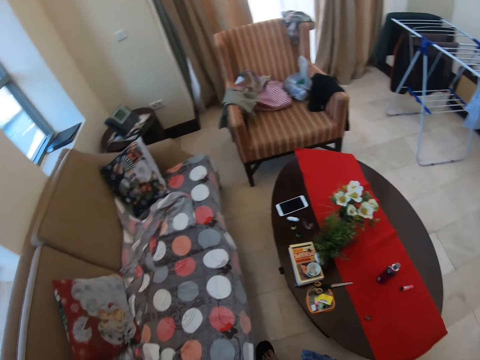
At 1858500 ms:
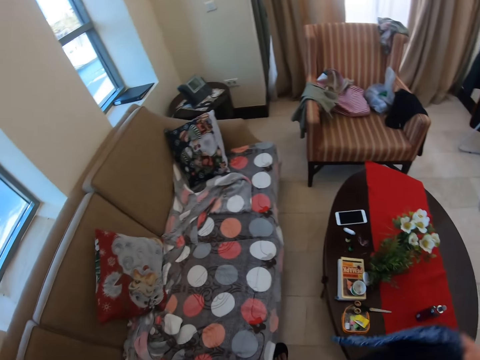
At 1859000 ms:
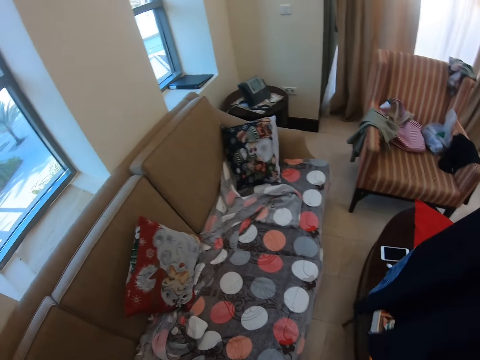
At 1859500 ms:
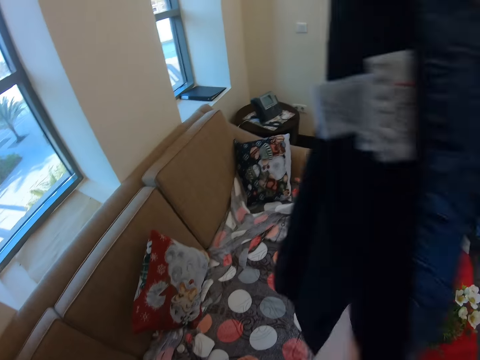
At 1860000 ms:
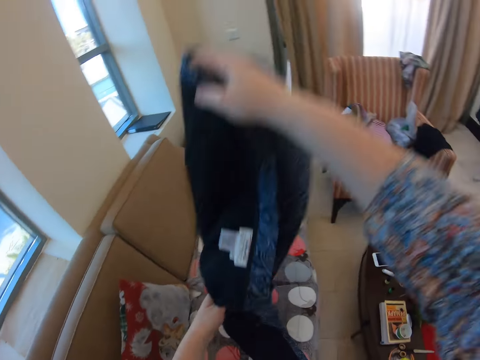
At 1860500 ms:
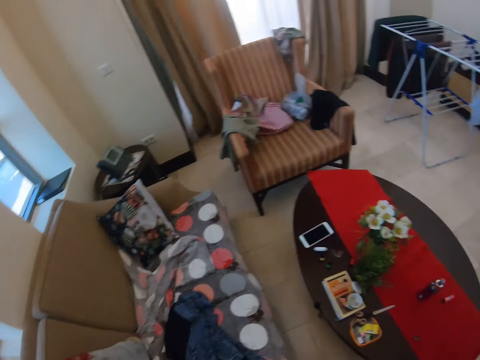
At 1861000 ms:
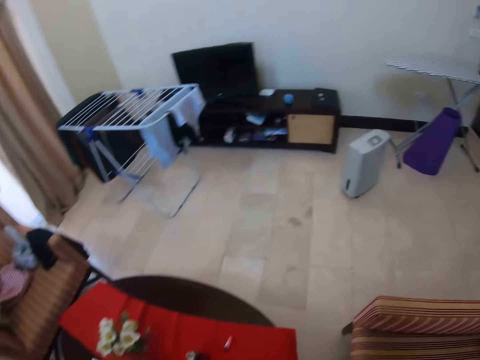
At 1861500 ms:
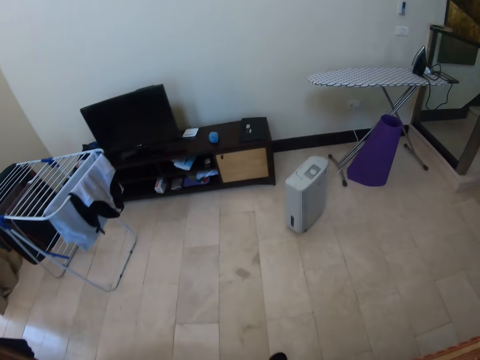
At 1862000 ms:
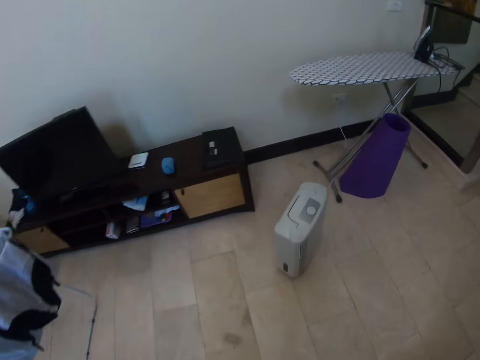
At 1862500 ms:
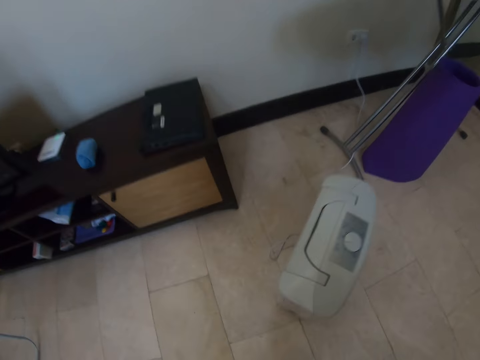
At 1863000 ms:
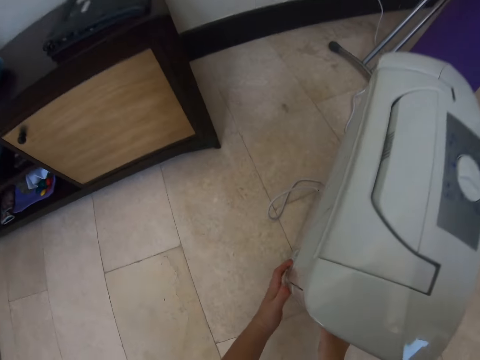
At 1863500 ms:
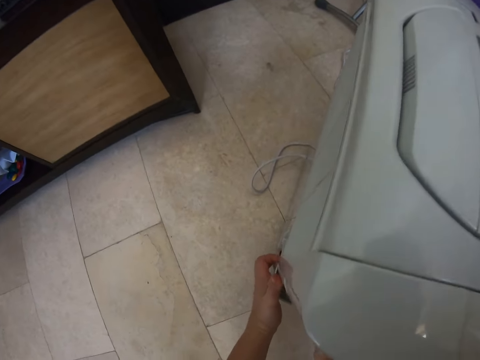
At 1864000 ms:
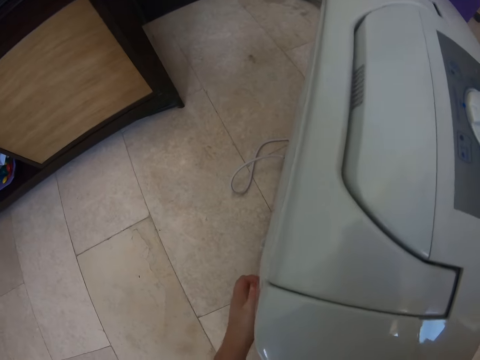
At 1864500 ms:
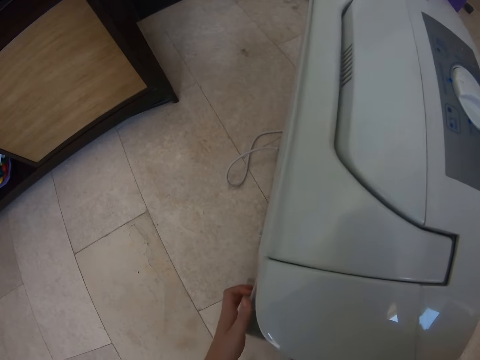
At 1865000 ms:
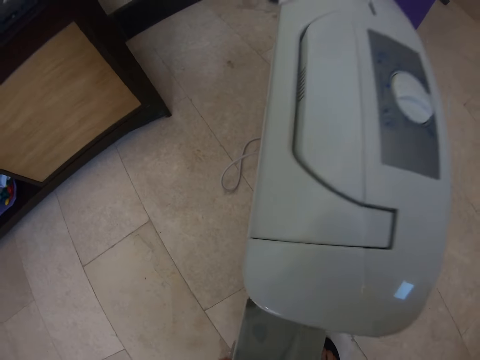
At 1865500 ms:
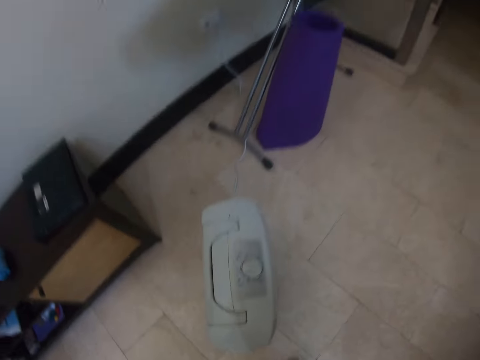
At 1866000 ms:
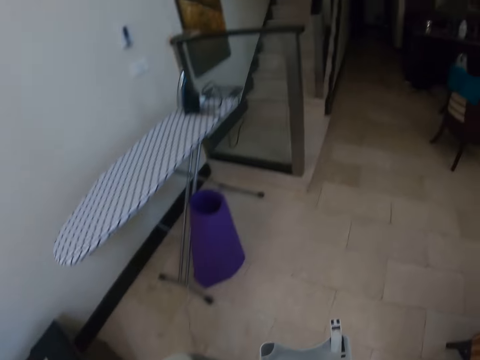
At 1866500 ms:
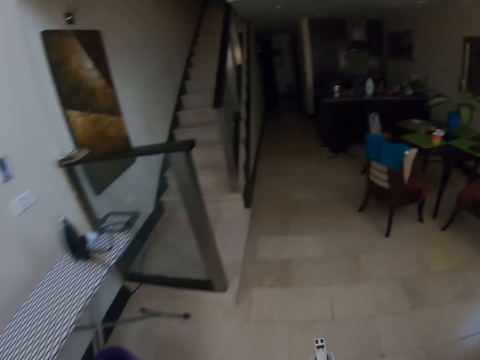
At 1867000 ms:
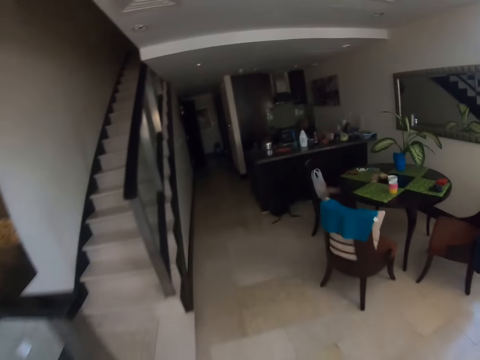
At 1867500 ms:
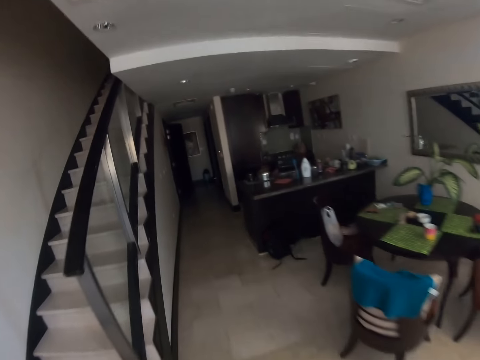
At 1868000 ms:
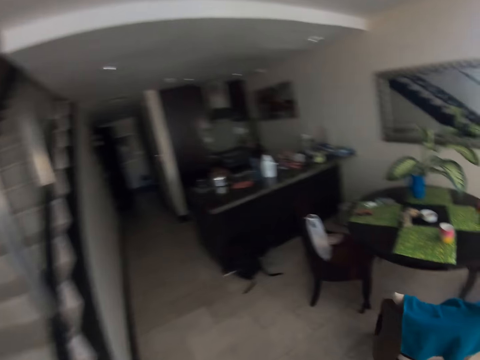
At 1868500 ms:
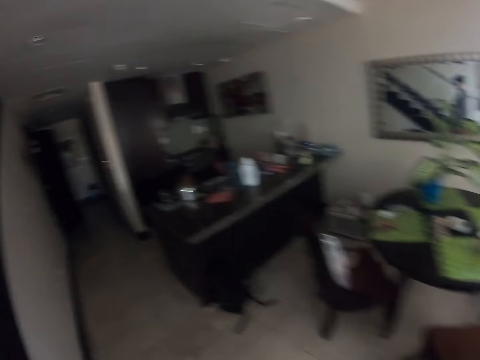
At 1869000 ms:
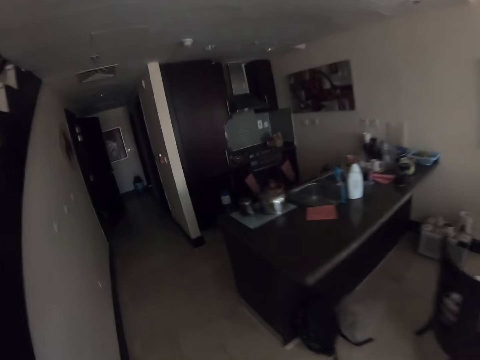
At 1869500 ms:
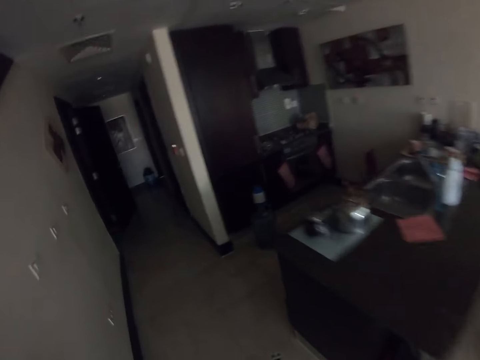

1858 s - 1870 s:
The camera wearer is putting down cloth. They walk. They are picking something. They pull a water holder. They walk.

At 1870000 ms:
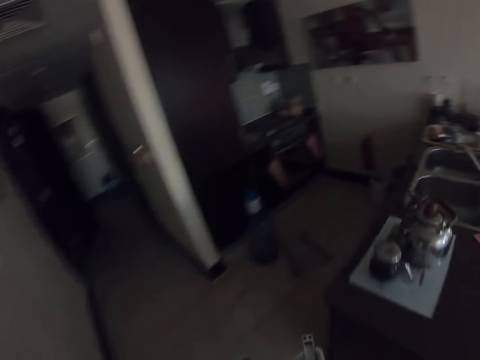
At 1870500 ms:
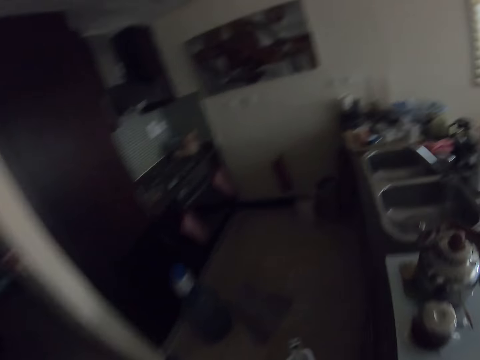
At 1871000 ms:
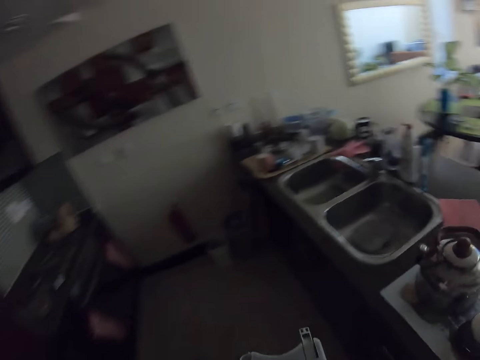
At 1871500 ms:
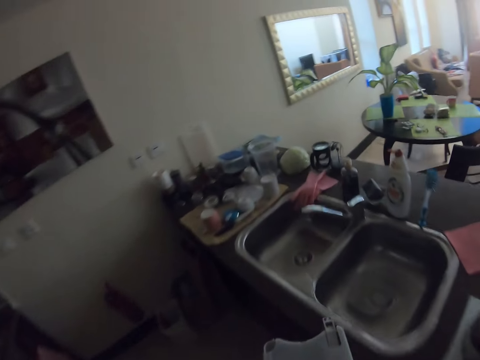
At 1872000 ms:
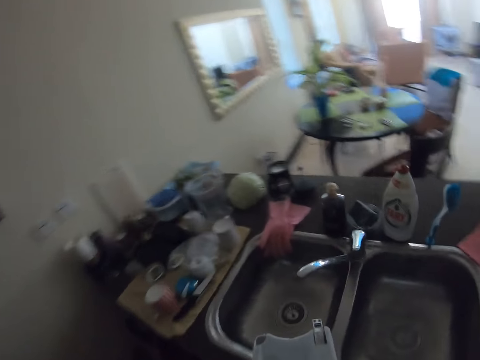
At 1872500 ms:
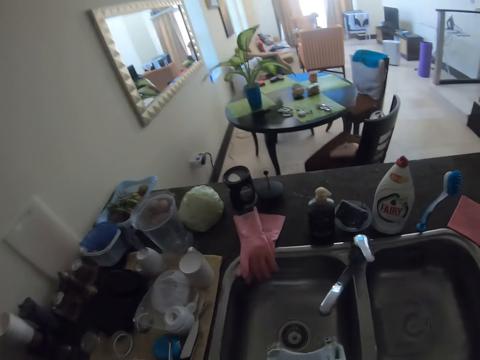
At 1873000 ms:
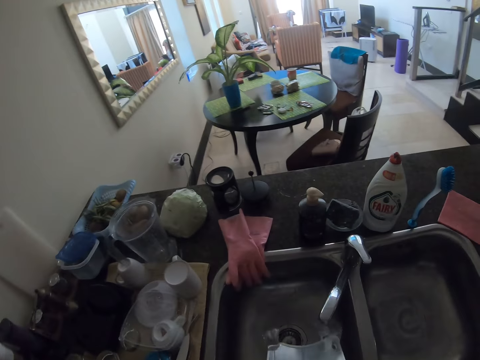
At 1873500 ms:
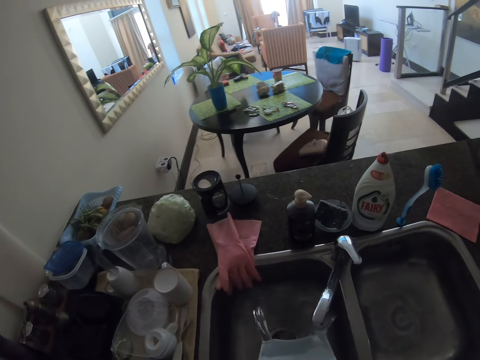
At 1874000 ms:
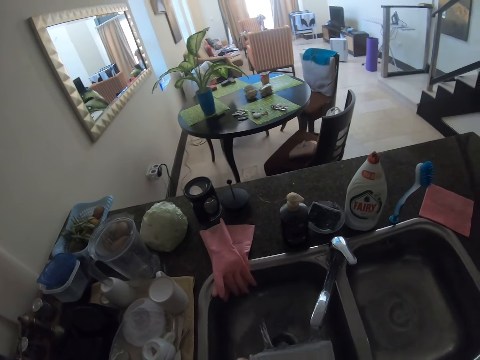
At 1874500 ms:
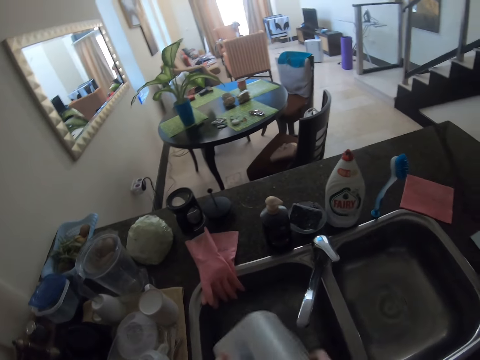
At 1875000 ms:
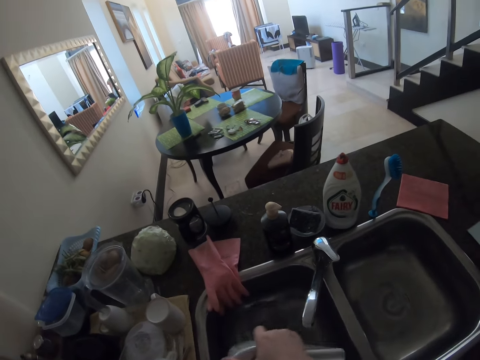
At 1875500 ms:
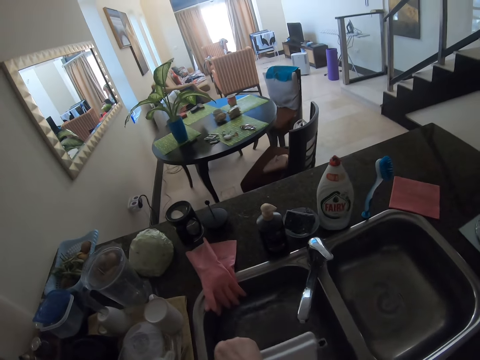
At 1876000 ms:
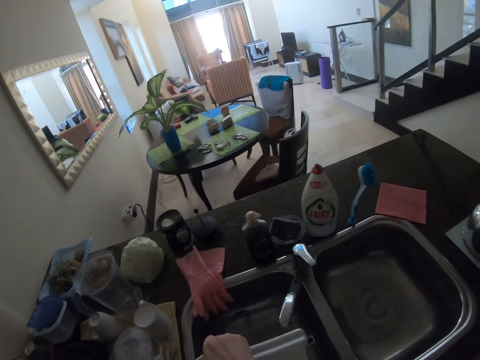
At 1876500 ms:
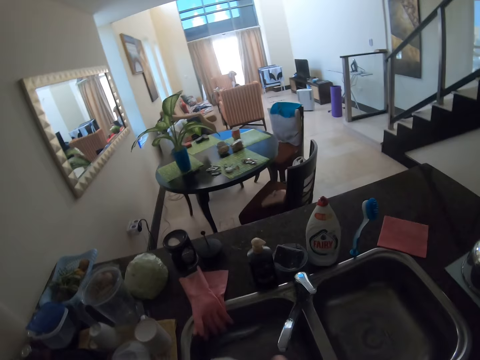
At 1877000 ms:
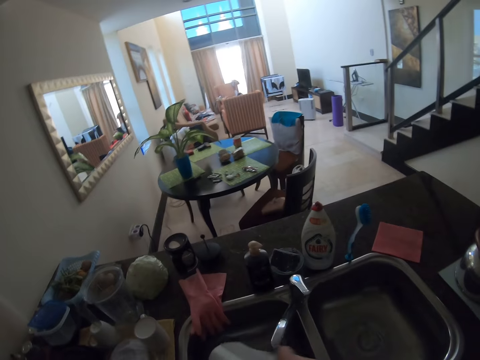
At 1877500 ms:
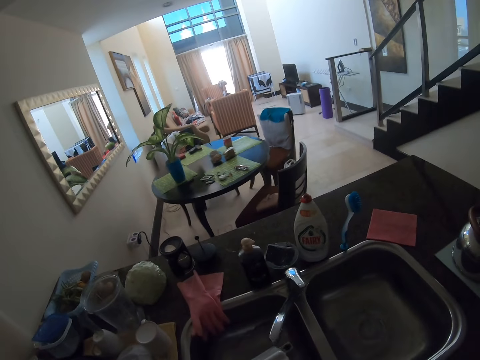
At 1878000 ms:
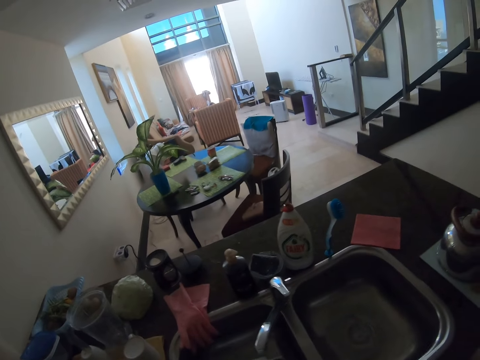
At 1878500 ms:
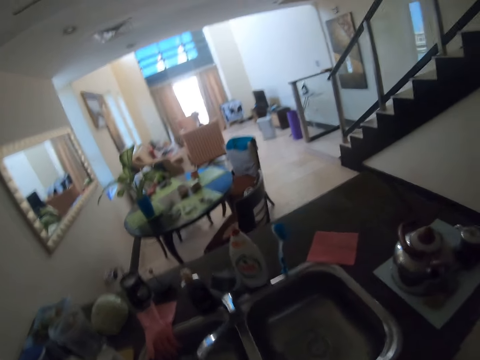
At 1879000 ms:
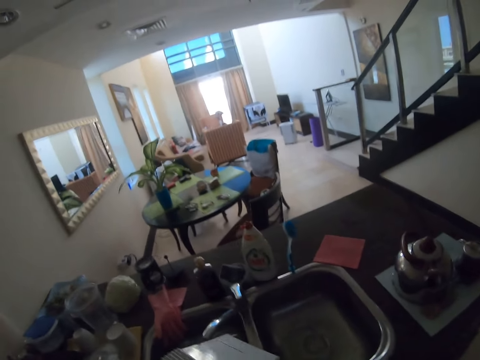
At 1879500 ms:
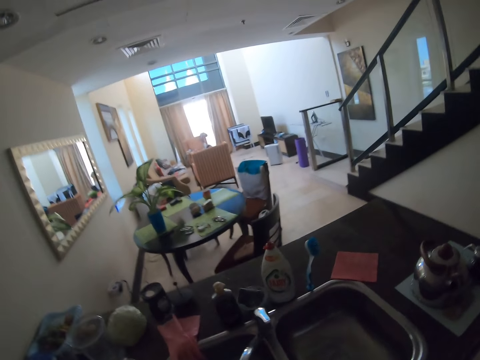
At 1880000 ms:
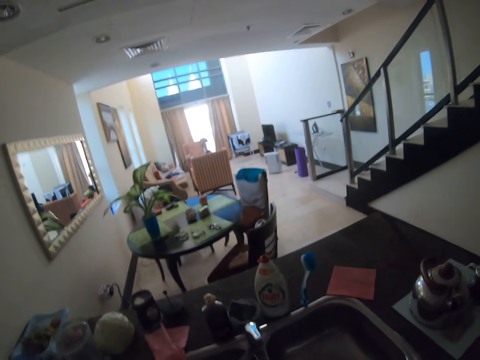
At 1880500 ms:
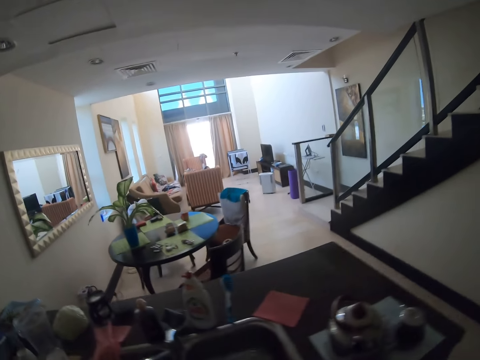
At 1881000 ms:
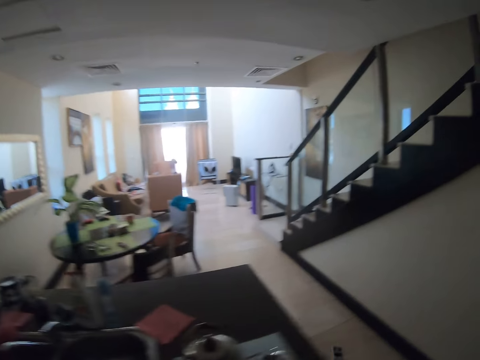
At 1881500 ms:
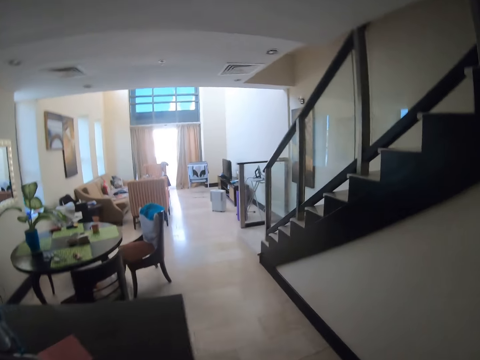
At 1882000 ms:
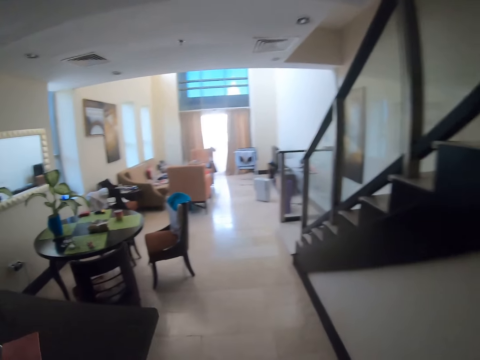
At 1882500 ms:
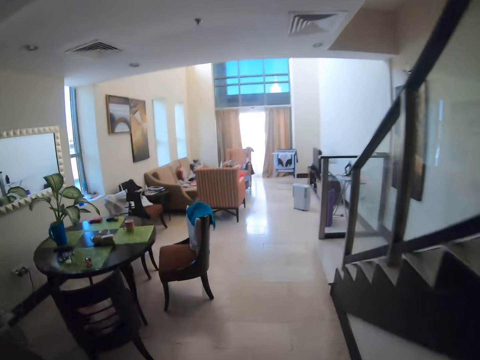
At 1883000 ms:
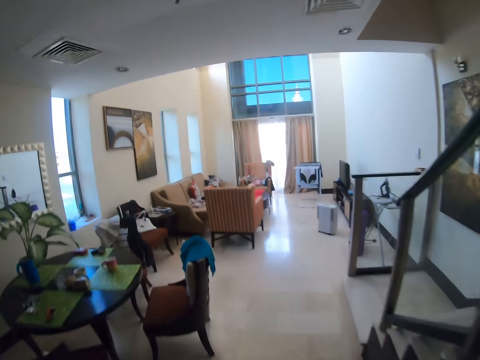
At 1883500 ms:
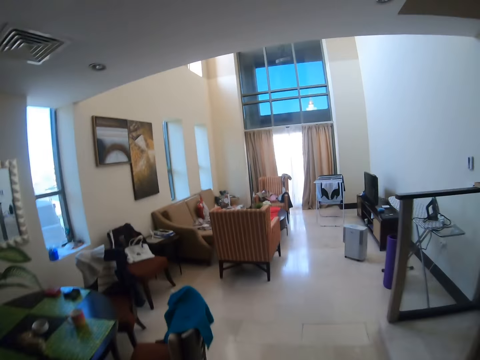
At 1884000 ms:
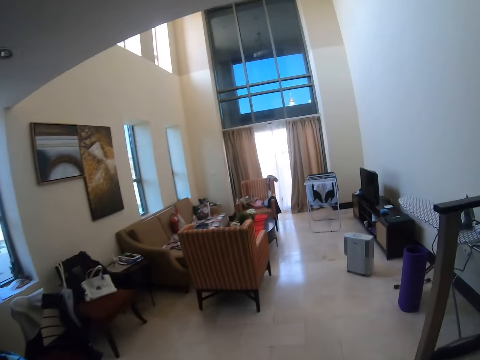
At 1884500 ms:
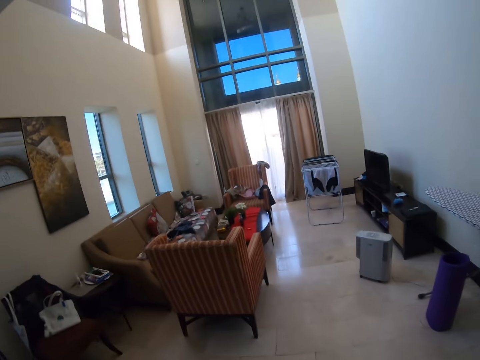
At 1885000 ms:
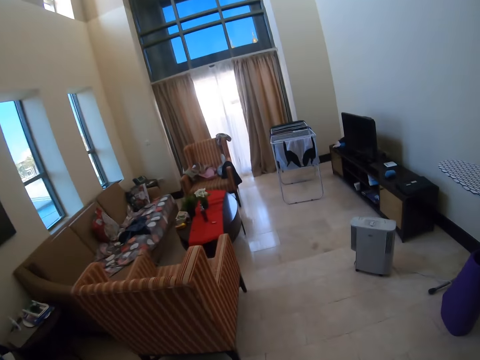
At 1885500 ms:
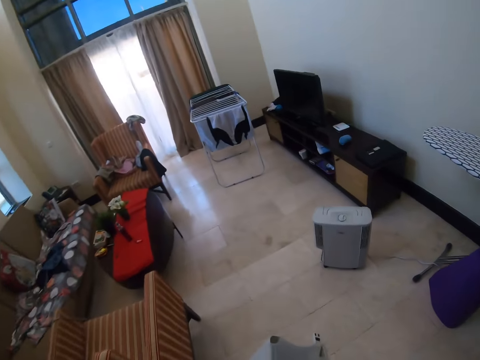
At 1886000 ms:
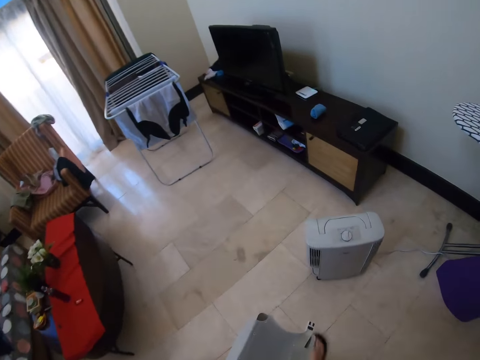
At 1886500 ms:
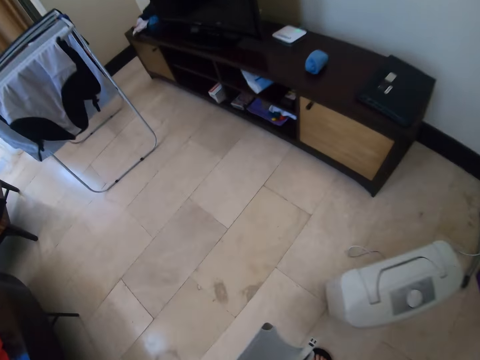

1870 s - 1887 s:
The camera wearer is pouring water. They walk.
